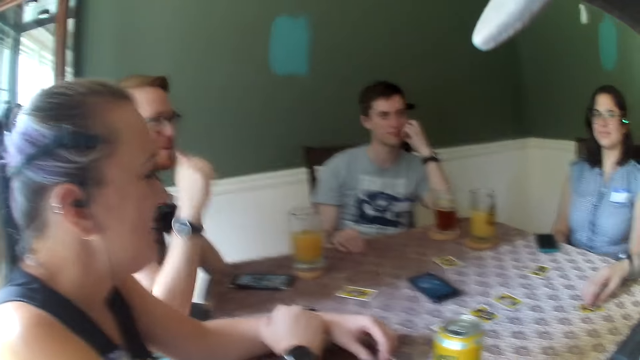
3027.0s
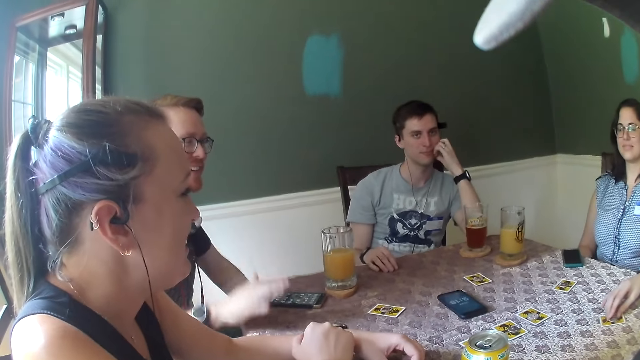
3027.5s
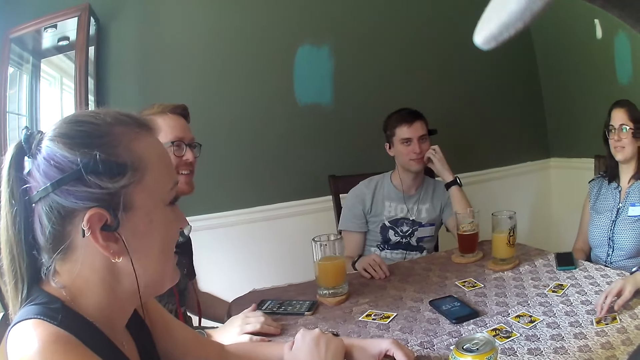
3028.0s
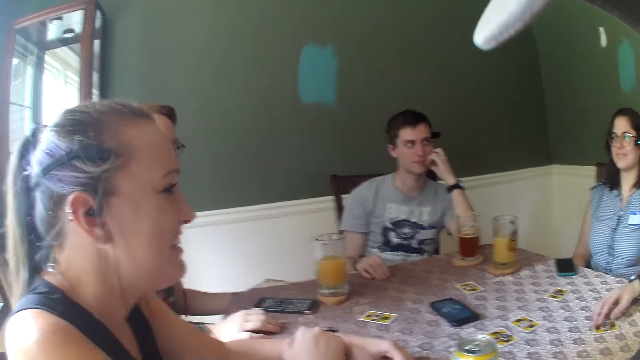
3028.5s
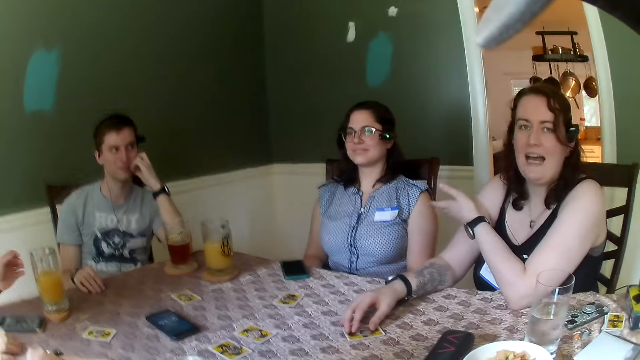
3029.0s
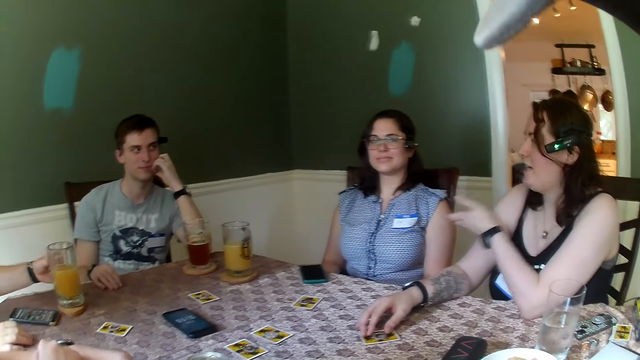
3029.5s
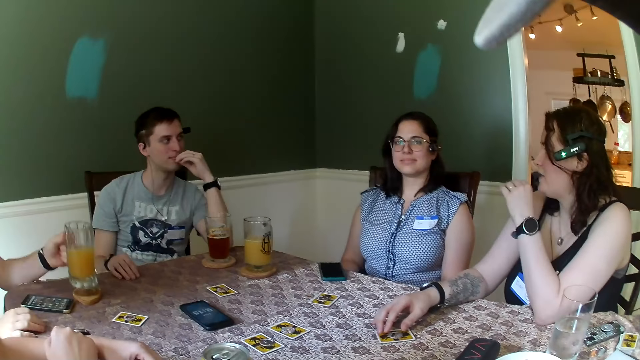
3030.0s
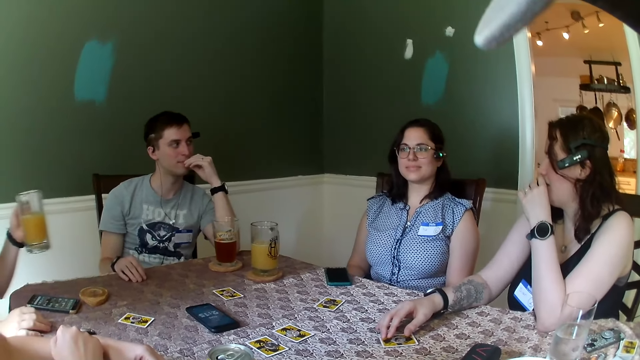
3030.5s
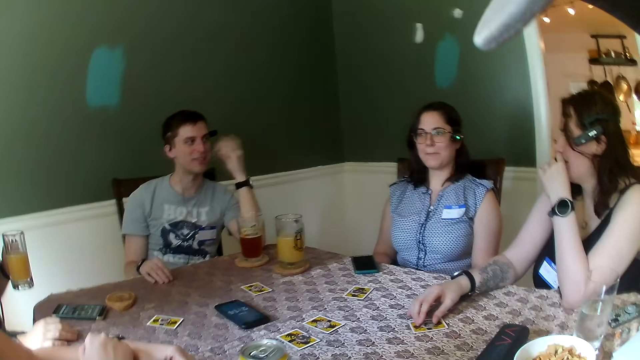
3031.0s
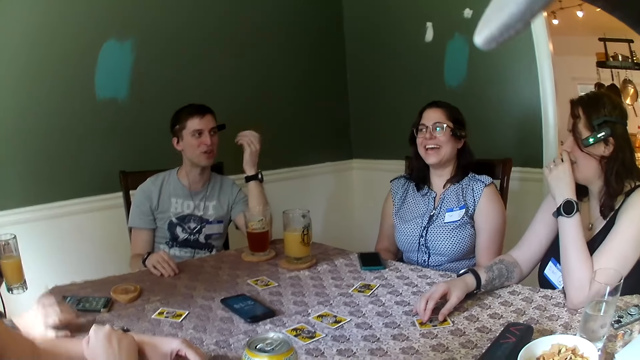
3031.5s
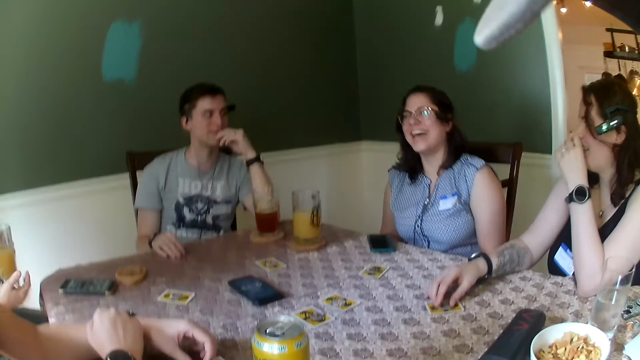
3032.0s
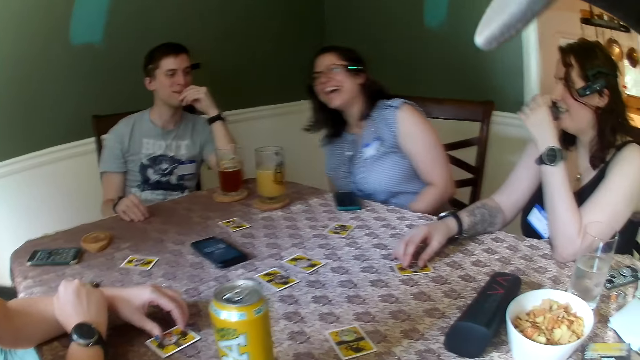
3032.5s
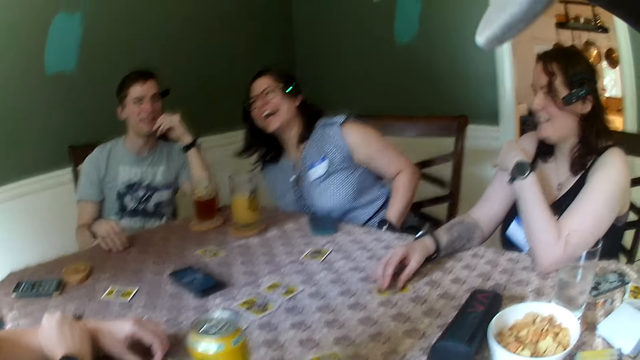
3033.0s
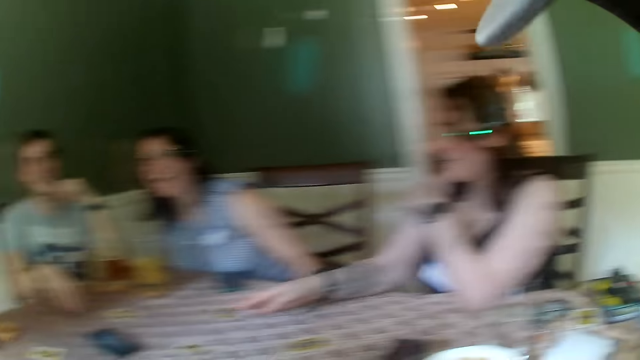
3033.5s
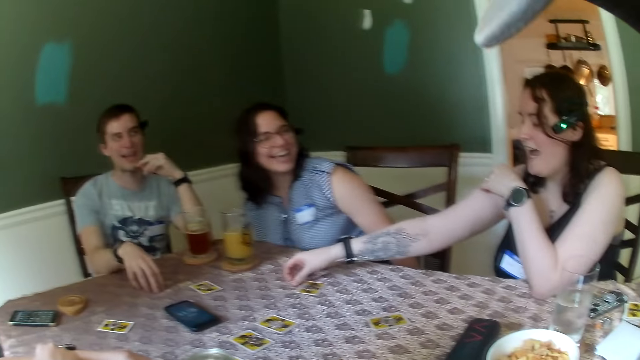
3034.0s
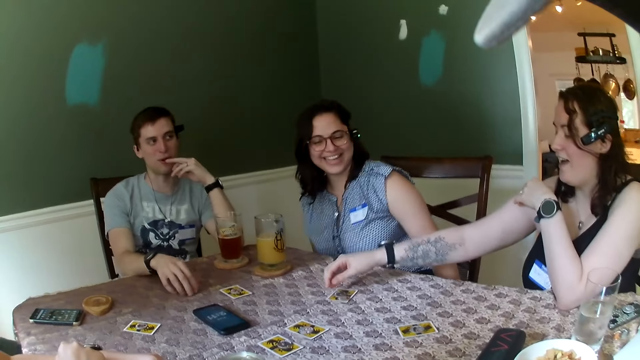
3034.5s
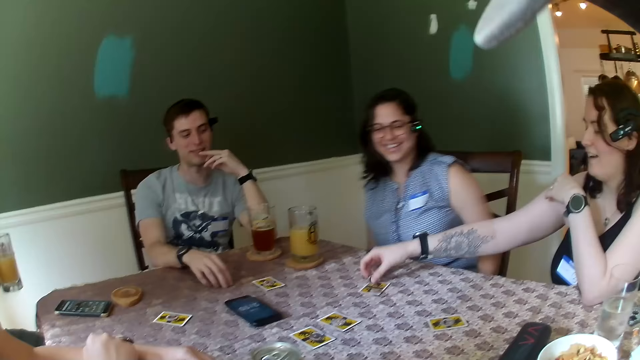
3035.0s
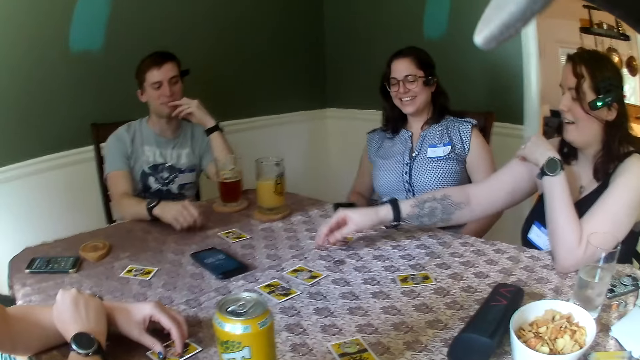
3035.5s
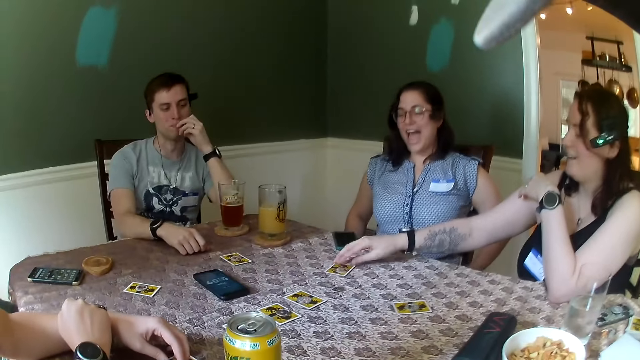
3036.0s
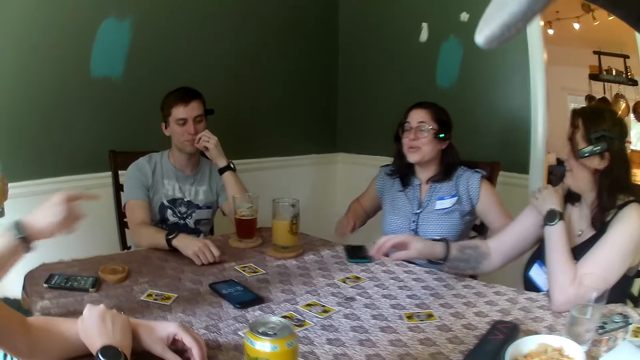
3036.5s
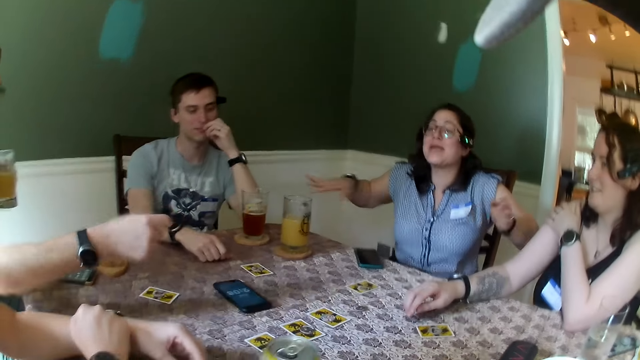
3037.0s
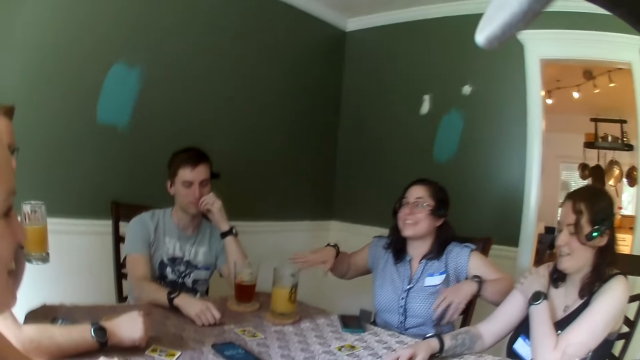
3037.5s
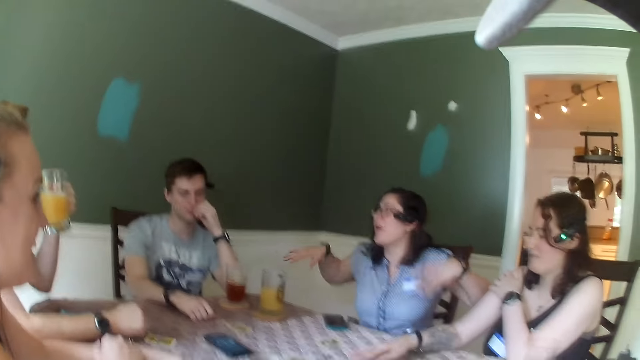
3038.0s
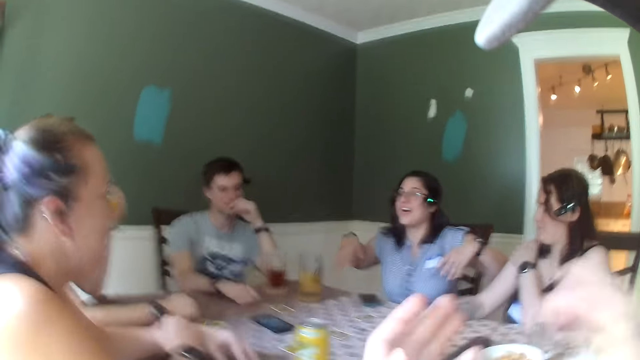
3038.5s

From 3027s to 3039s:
A man touches the table with his right hand and picks up a glass of juice on the table with his right hand. A woman makes a gesture. The woman touches her face with her left hand. Another man makes a gesture. The woman moves a coin on the table with her right hand. The woman moves the coin again. The woman moves a card on the table with her right hand. Another woman gesticulates with both her hands.

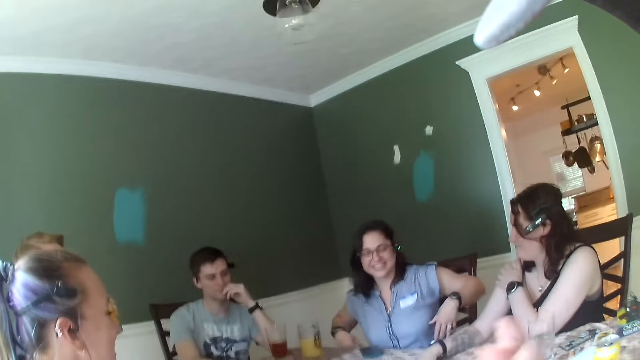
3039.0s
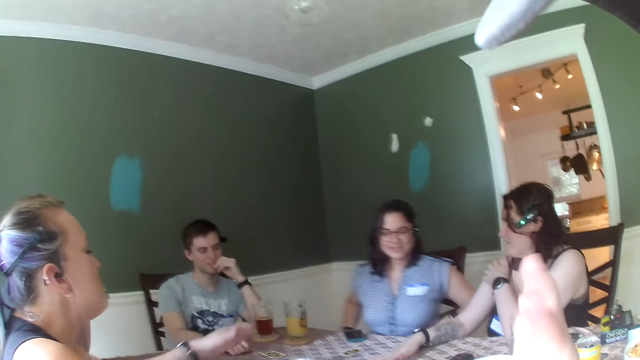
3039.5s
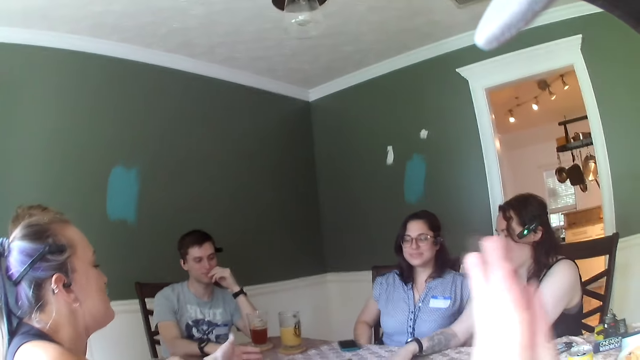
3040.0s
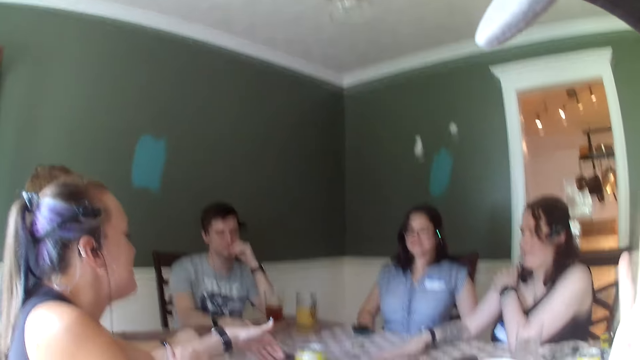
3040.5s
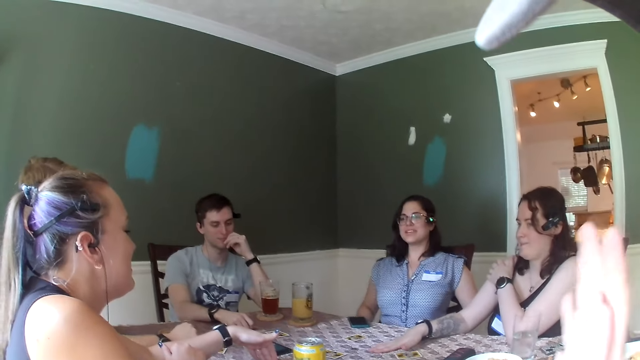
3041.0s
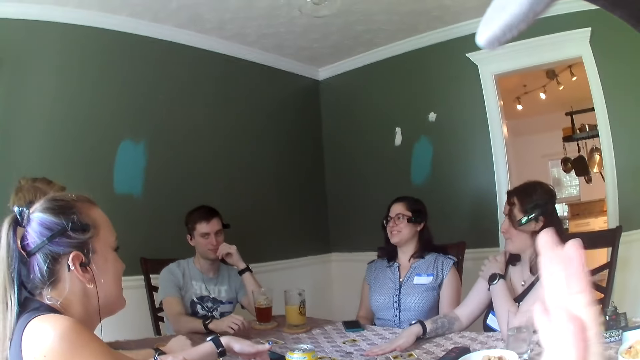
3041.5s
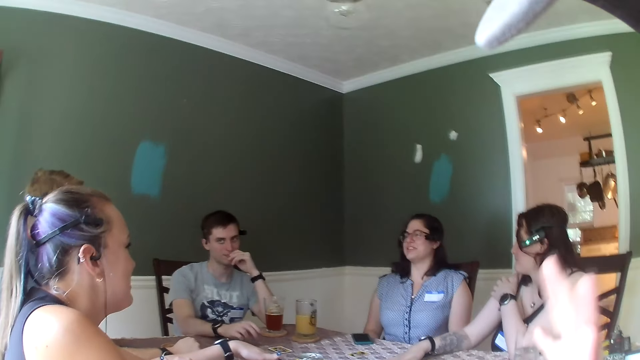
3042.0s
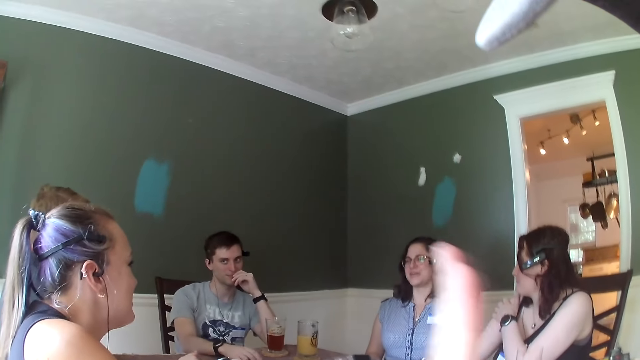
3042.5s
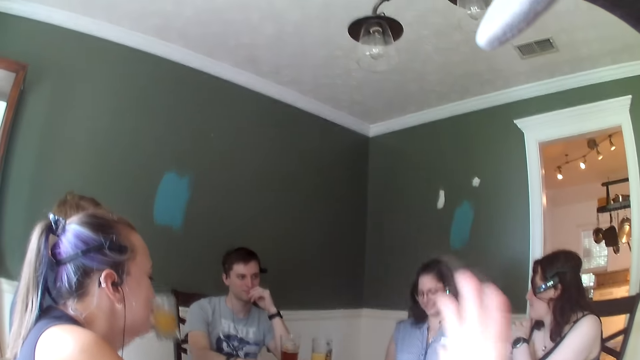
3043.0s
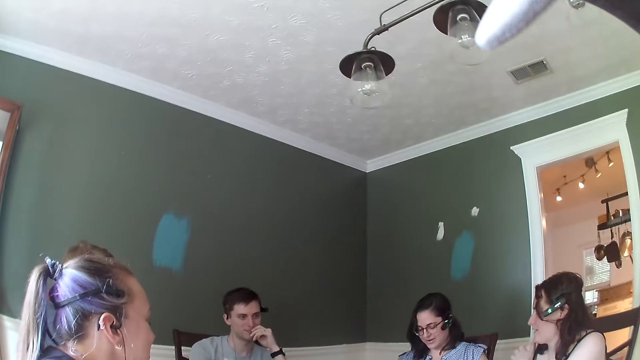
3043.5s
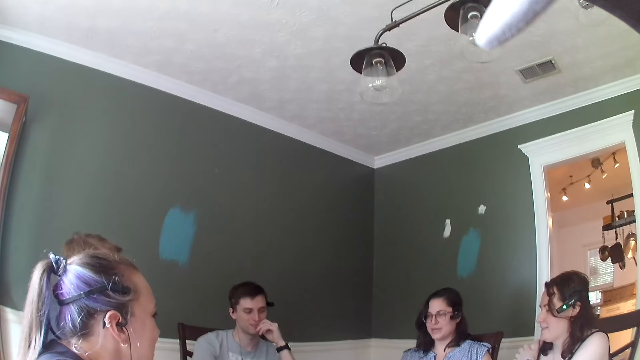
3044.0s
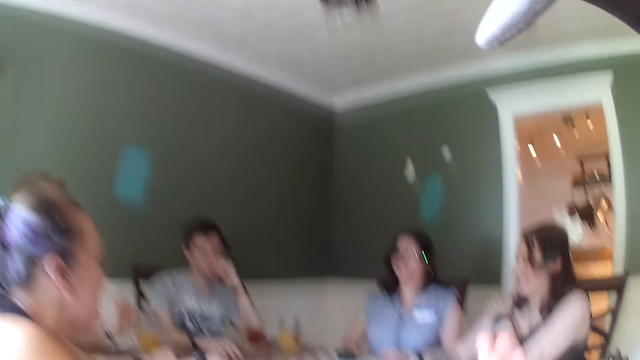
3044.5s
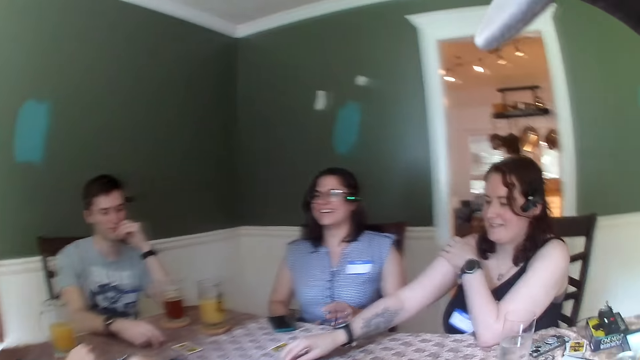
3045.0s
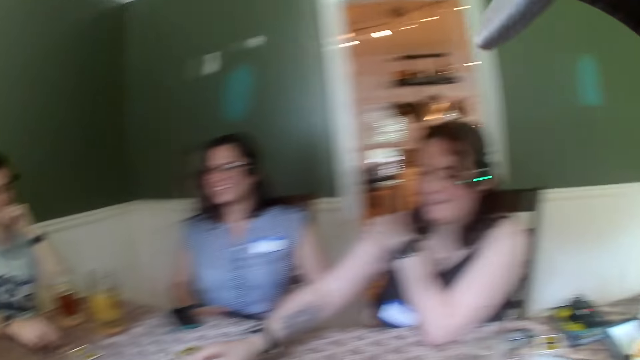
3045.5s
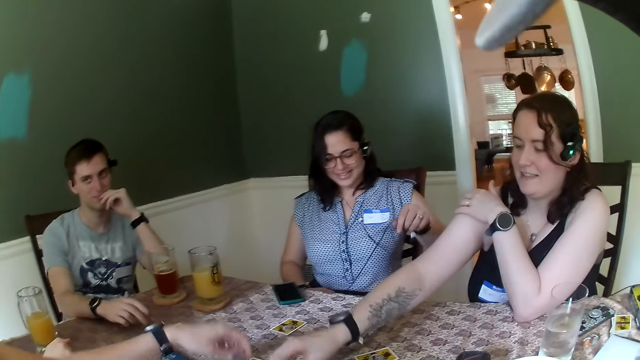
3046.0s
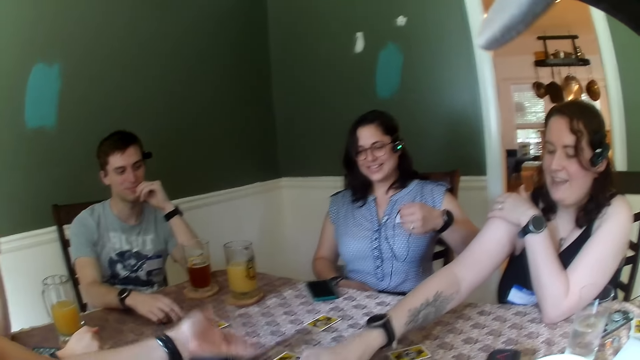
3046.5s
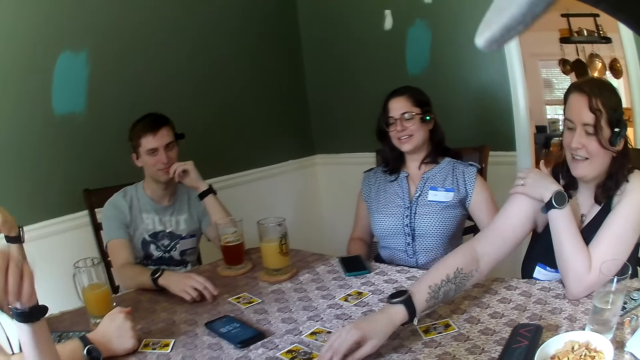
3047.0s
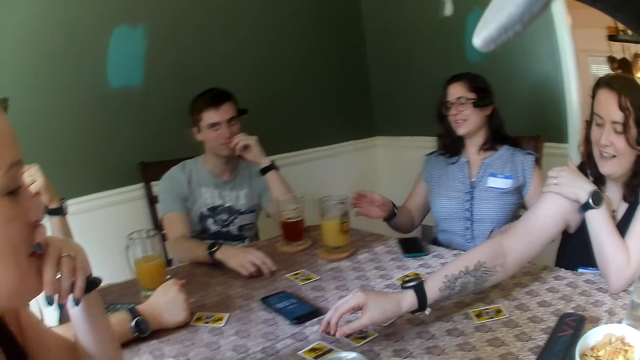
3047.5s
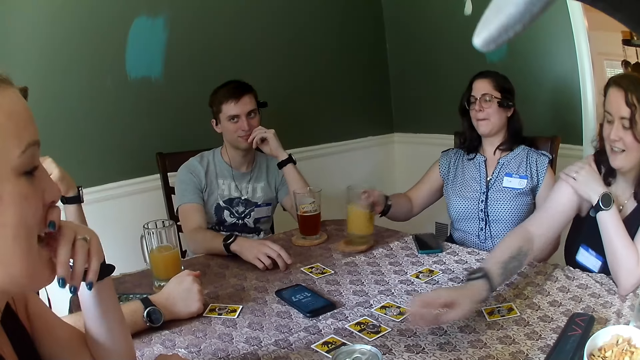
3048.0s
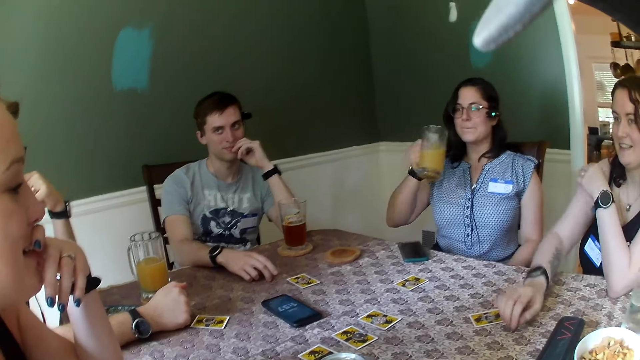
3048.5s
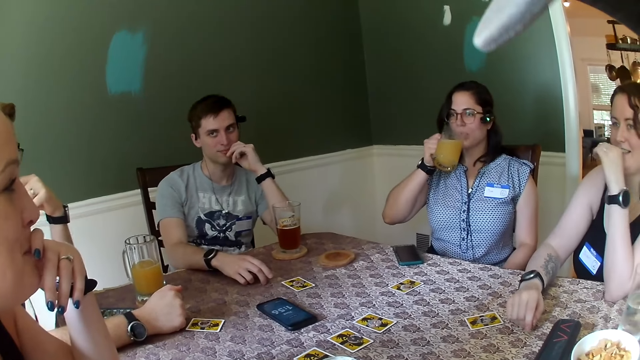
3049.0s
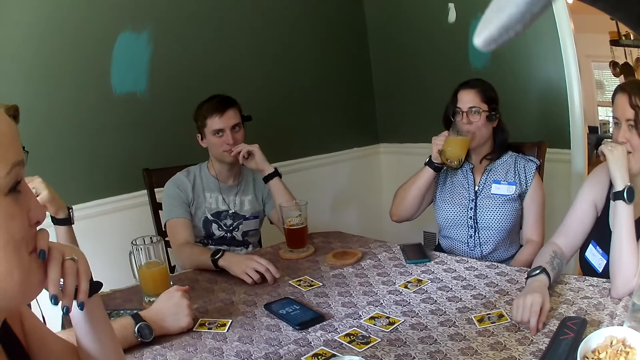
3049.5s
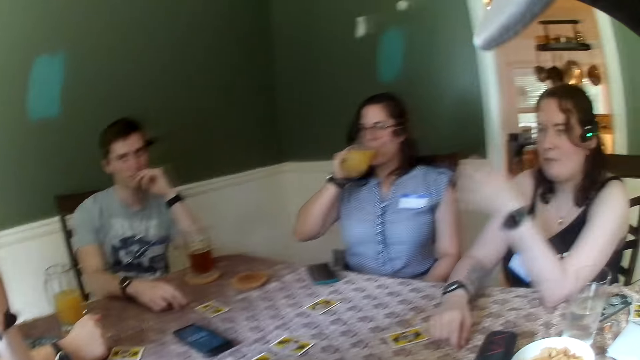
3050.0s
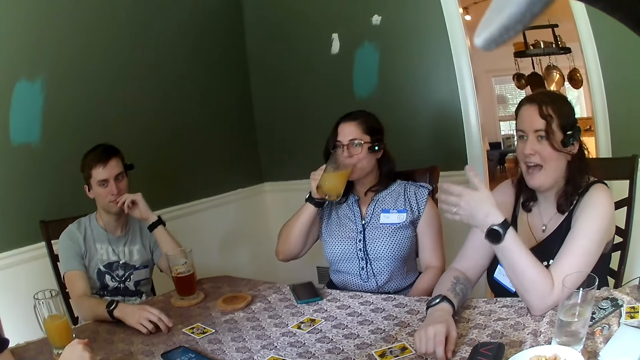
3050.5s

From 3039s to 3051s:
The camera wearer rubs both hands together. They make a gesture. A woman moves a coin on the table with her right hand. Another woman drinks the glass of juice from the table with her right hand. Another woman moves a role token. The second woman picks up a mug. The first woman touches her face with her left hand. The first woman gesticulates with her left hand.
